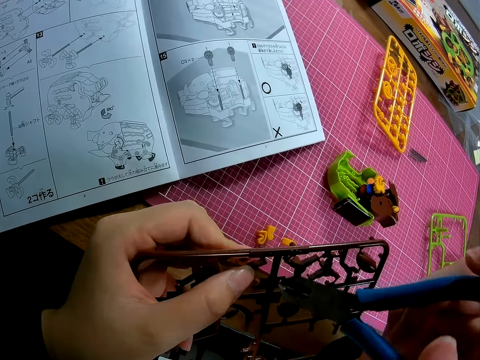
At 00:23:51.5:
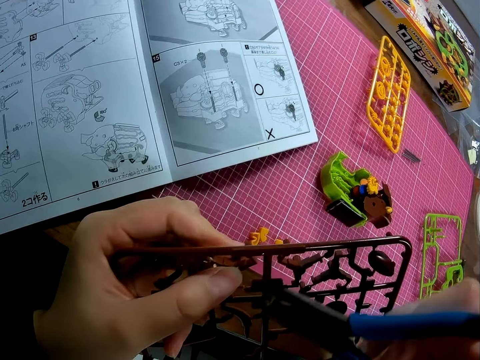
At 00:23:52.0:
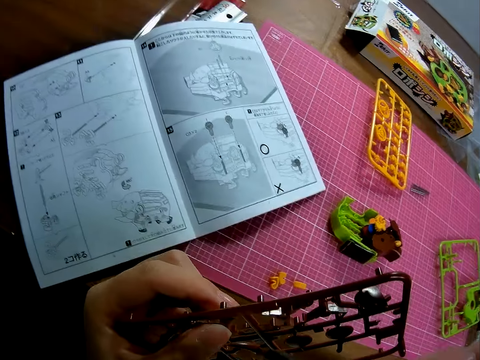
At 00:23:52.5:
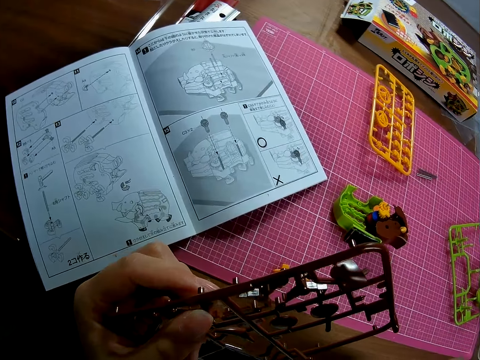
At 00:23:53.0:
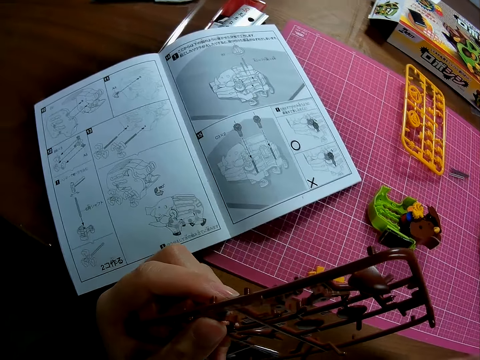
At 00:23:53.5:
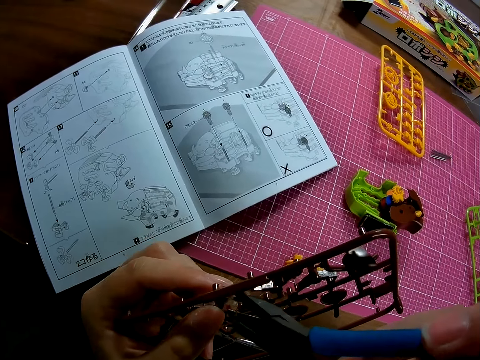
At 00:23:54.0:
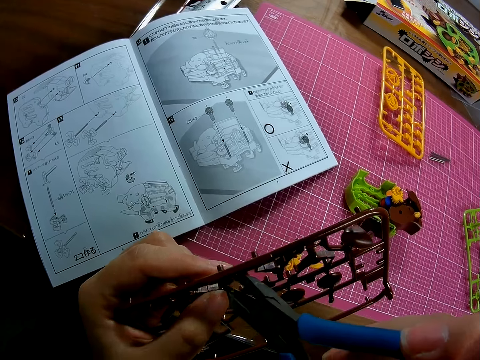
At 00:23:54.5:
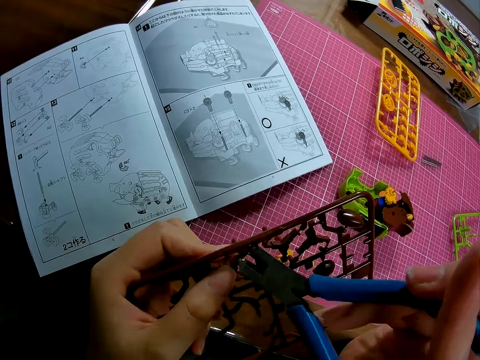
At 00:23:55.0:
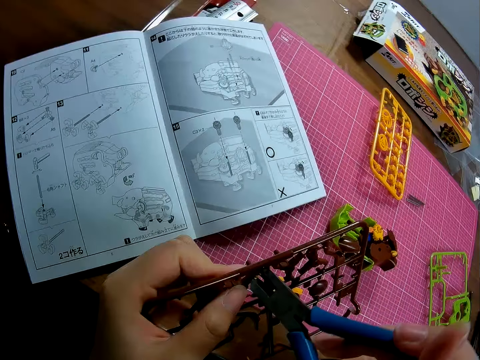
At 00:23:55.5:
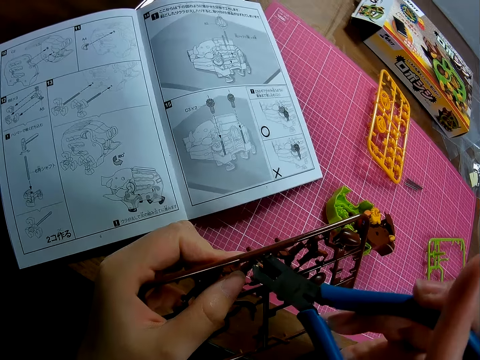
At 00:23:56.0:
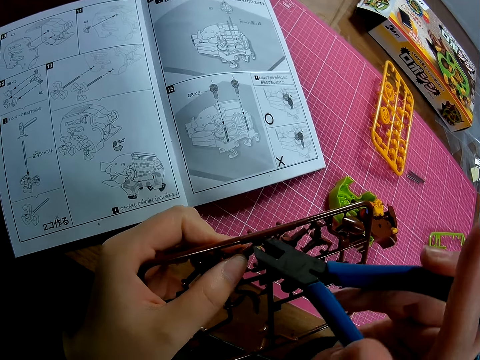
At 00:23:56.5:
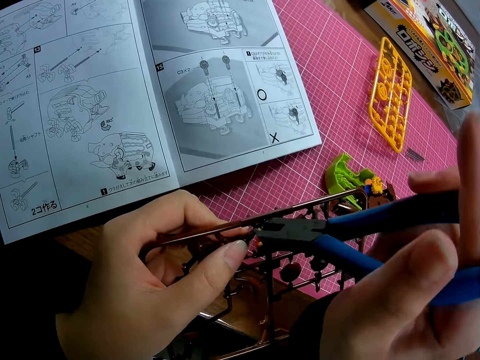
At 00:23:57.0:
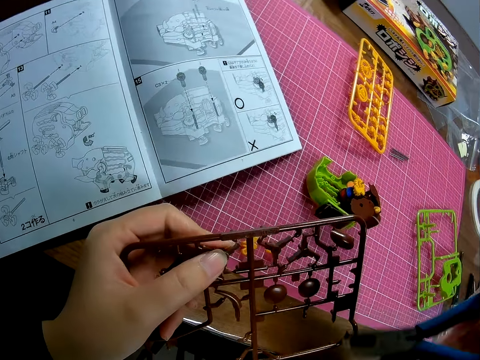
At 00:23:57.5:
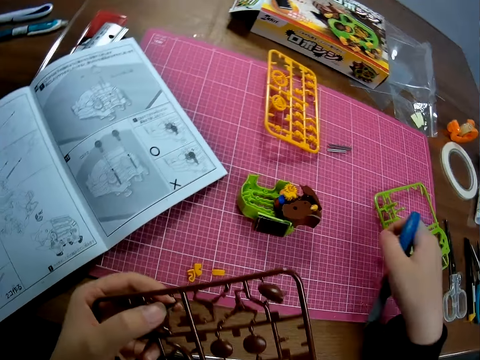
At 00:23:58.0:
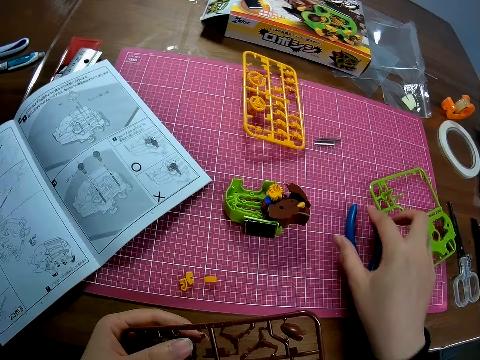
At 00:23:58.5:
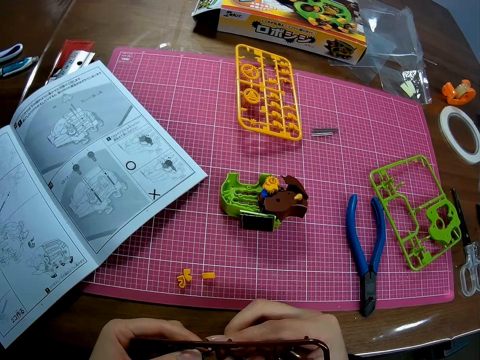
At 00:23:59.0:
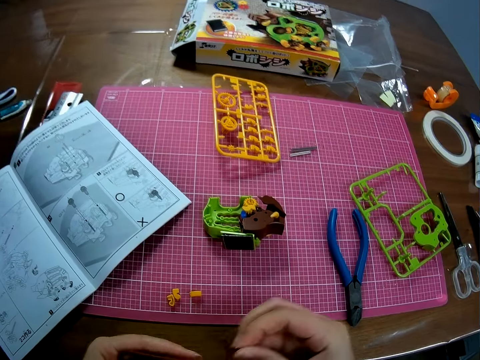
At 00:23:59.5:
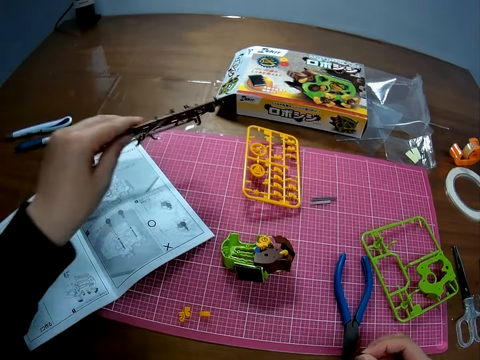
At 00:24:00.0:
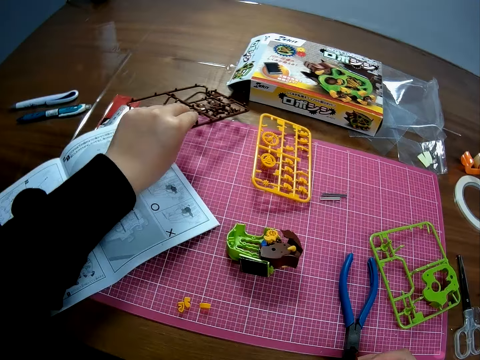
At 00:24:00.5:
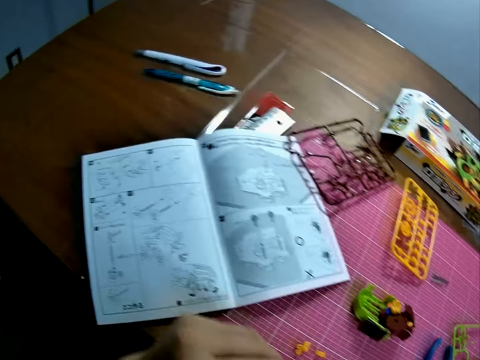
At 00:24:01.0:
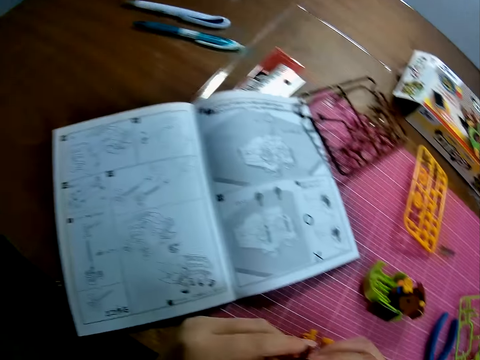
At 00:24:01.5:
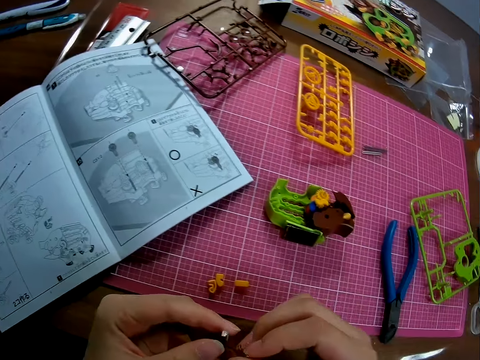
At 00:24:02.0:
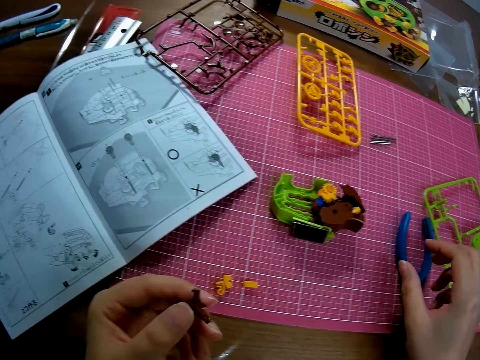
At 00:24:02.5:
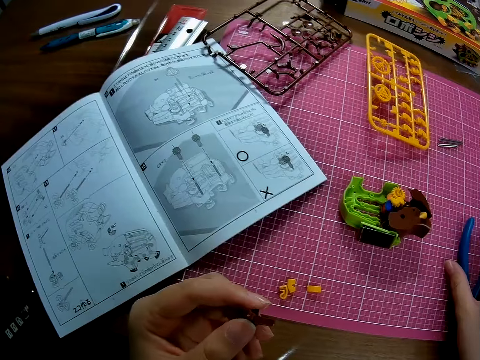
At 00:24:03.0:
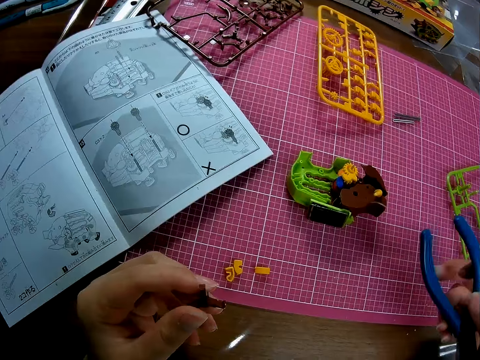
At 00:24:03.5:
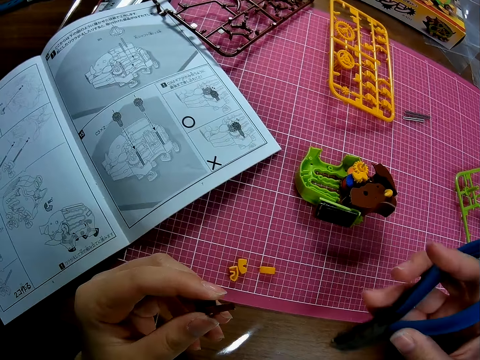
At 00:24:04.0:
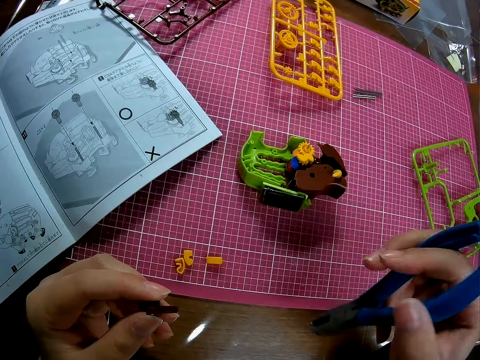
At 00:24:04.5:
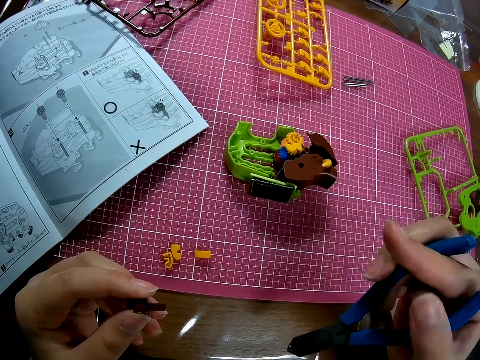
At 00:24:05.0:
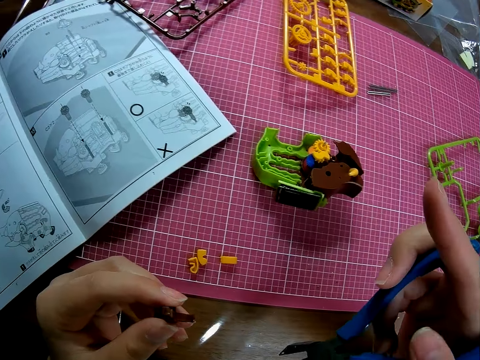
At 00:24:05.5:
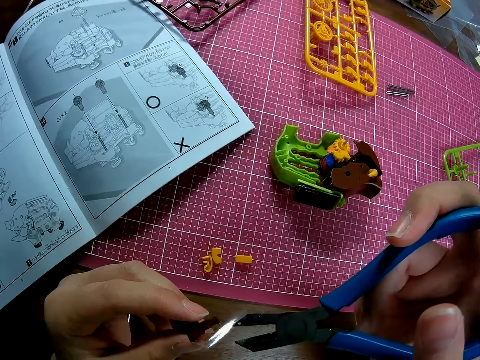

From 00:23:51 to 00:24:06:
The camera wearer looks at the piece of the plastic model. They cut the piece of plastic model with the steel cutter, put the steel cutter on the table, and remove a piece of plastic model from the larger piece. They put the brown piece of plastic model on the table. They look at the piece of plastic model. They pick up the steel cutter from the table.

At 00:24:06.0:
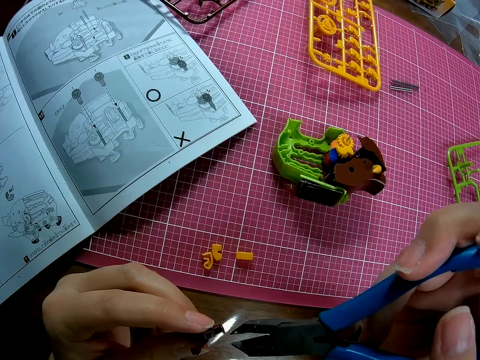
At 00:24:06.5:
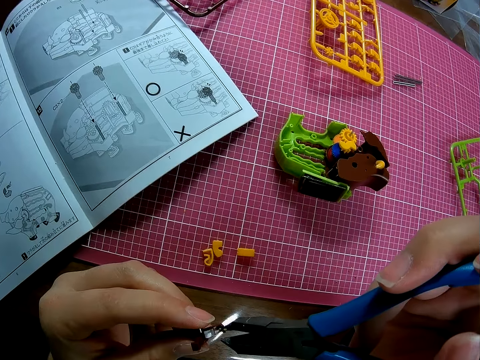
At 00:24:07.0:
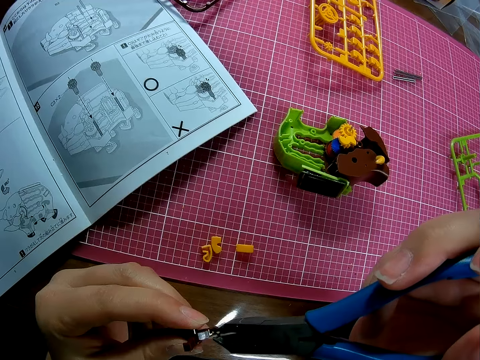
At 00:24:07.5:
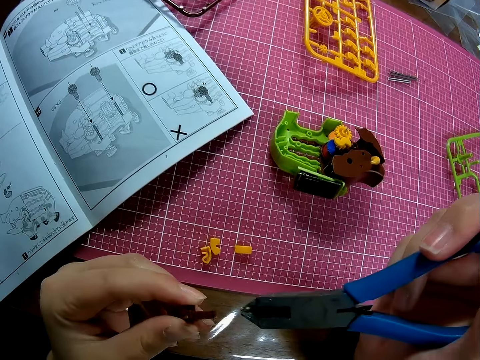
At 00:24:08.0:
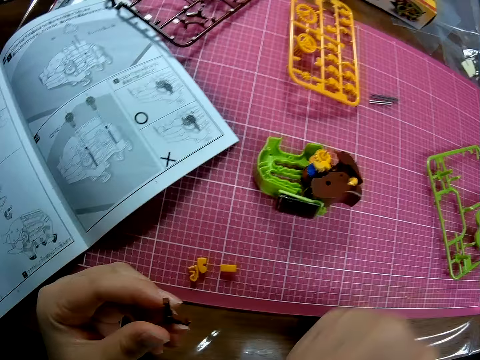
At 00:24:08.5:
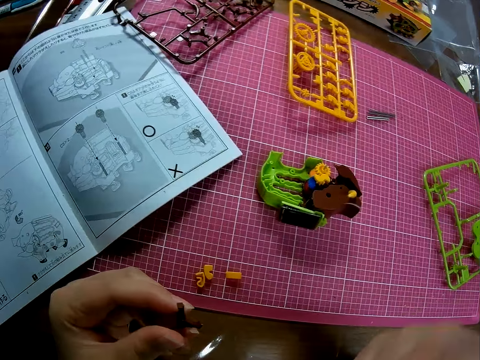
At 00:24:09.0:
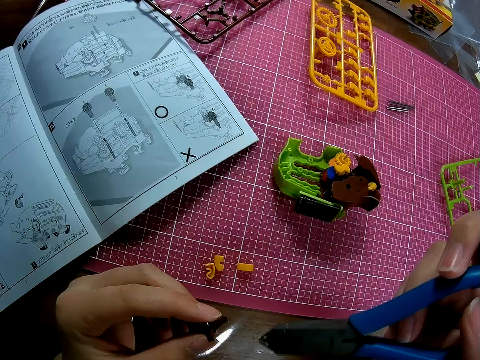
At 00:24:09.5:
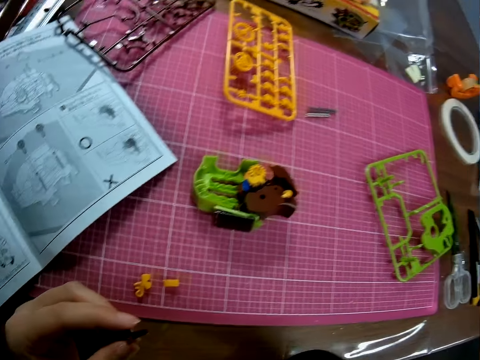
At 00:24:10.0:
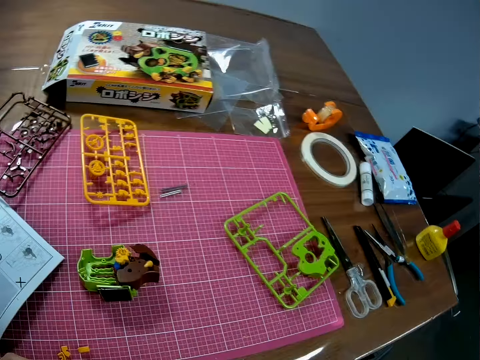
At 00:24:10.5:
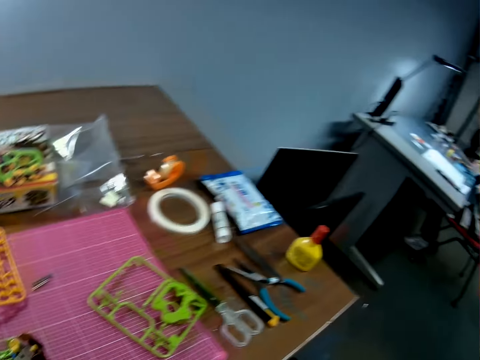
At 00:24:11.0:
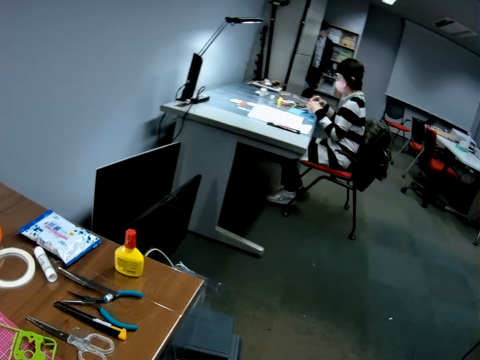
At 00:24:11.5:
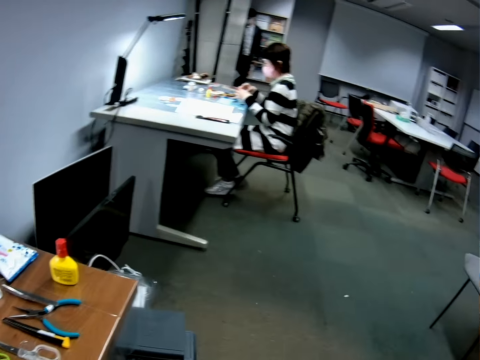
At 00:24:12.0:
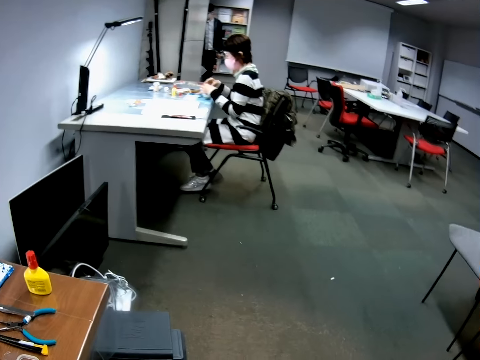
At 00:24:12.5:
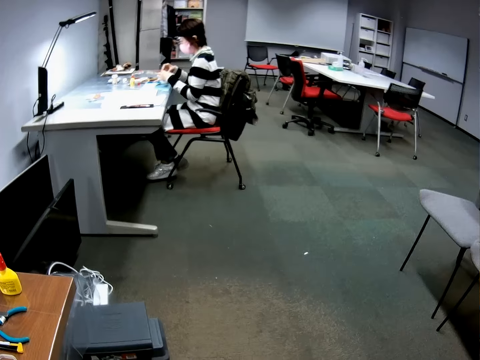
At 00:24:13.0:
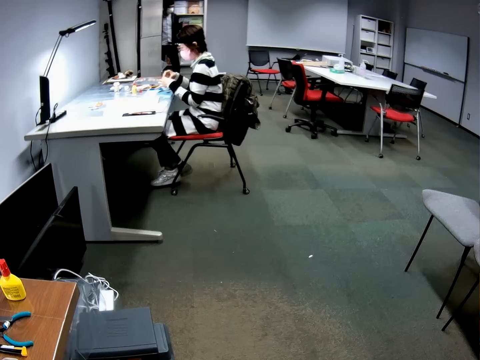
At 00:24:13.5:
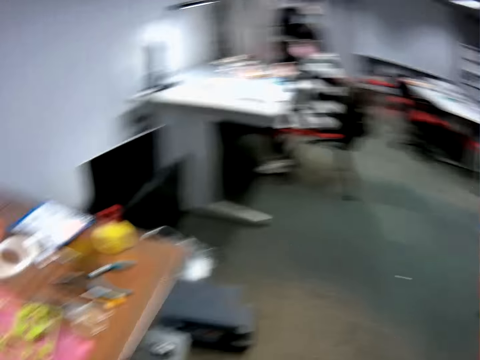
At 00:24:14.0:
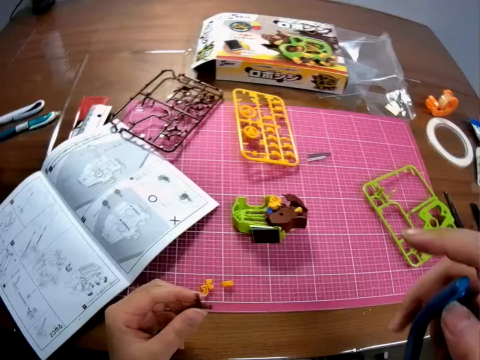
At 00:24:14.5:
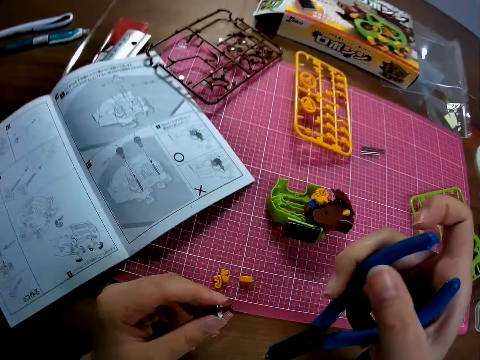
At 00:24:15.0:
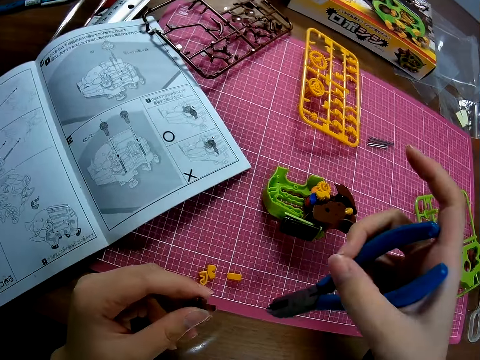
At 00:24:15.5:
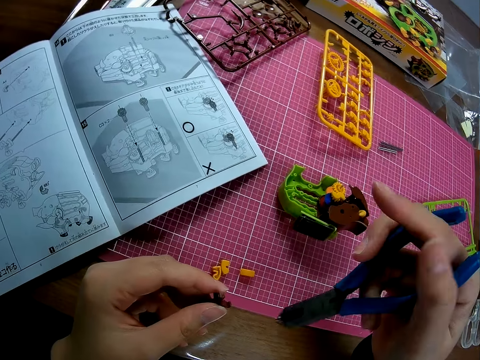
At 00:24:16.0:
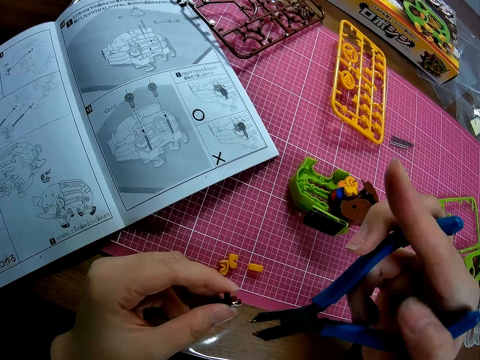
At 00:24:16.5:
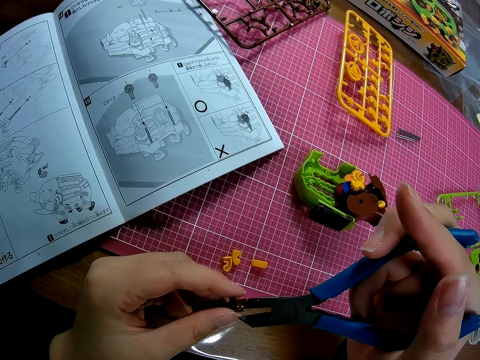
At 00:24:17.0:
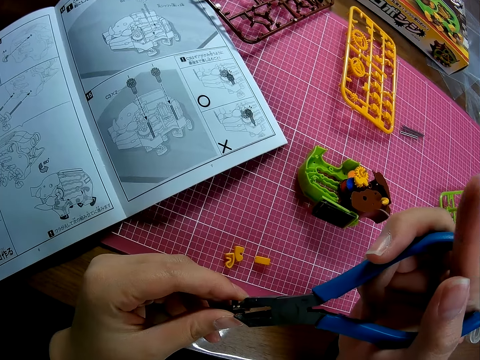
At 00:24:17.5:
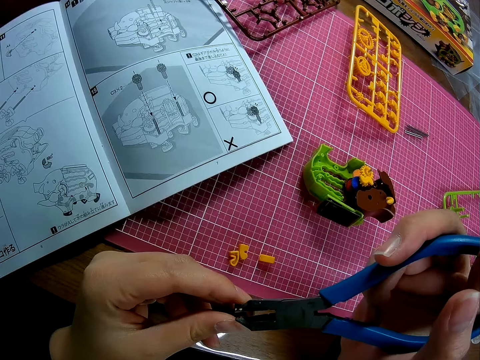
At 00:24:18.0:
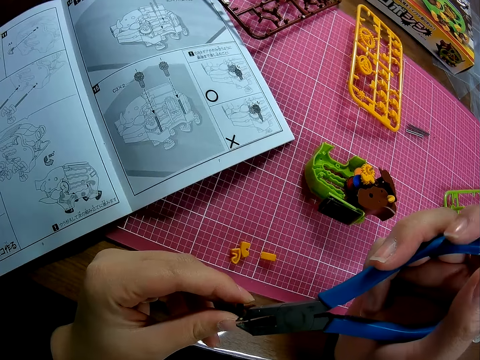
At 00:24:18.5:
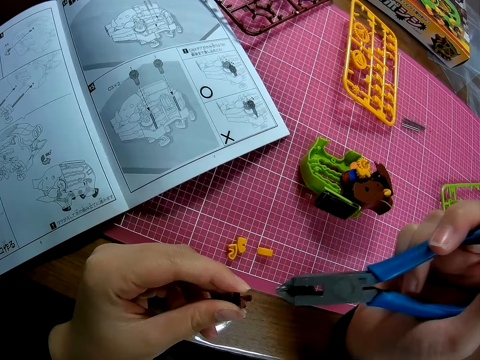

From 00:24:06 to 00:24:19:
The camera wearer cuts the edges of the piece of plastic model with the steel cutter. They look around. They cut the piece of plastic model with the steel cutter.
